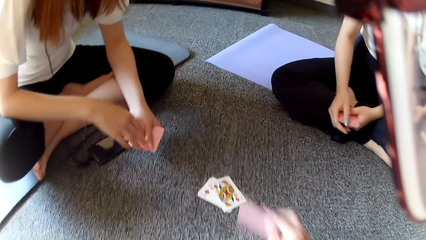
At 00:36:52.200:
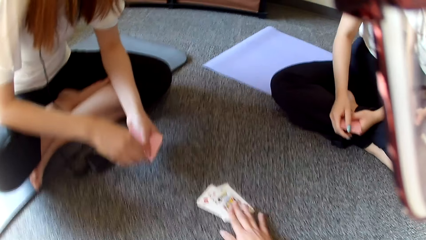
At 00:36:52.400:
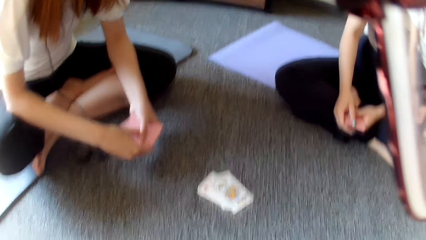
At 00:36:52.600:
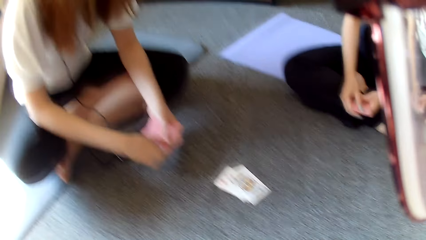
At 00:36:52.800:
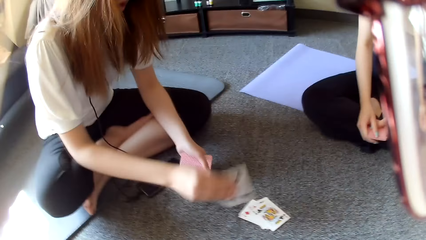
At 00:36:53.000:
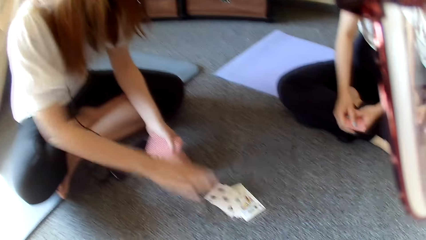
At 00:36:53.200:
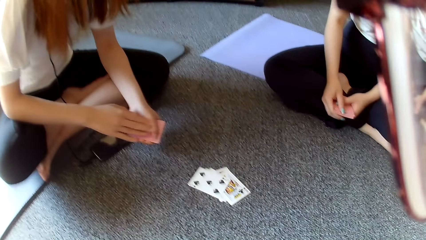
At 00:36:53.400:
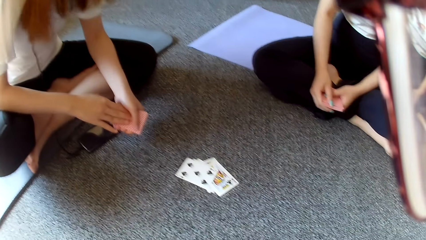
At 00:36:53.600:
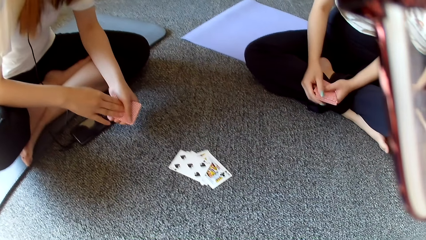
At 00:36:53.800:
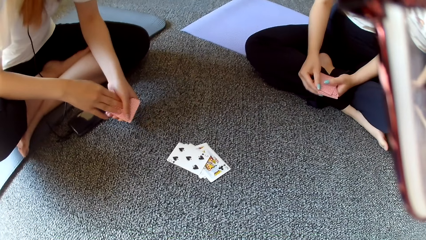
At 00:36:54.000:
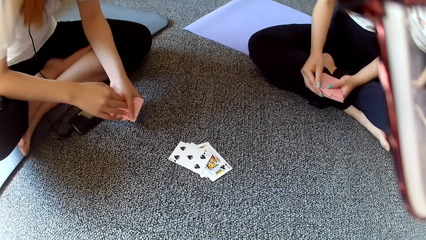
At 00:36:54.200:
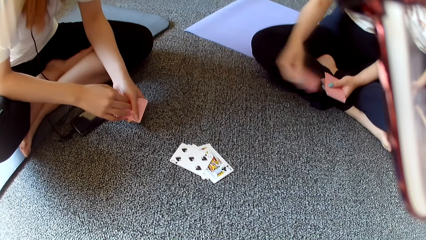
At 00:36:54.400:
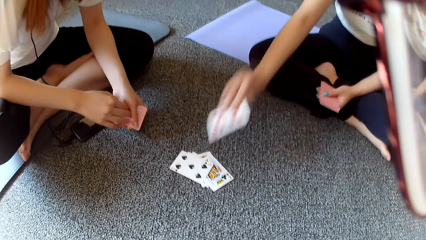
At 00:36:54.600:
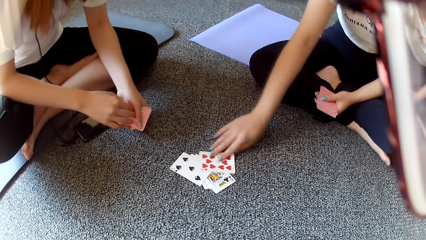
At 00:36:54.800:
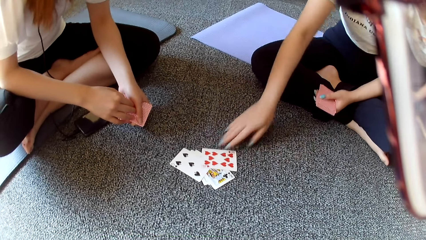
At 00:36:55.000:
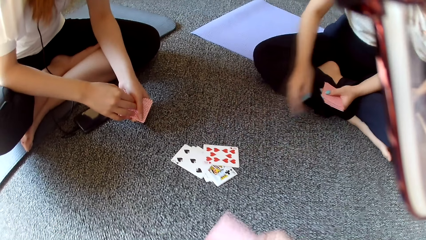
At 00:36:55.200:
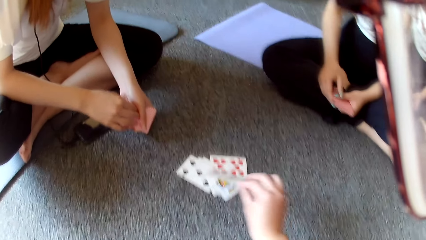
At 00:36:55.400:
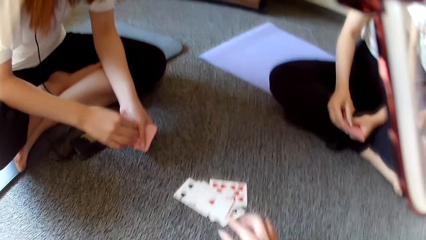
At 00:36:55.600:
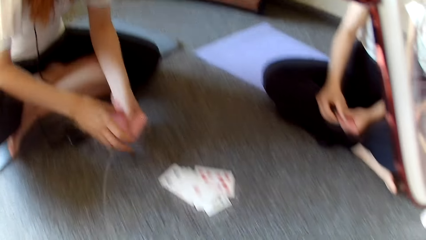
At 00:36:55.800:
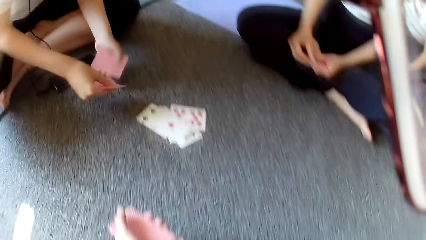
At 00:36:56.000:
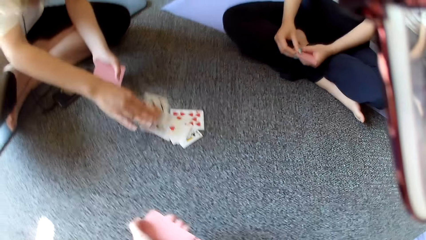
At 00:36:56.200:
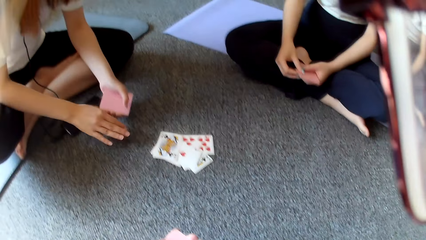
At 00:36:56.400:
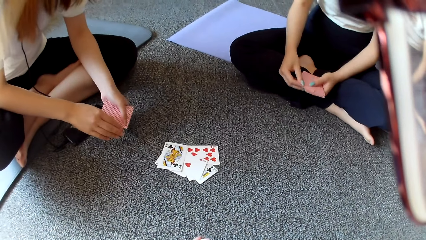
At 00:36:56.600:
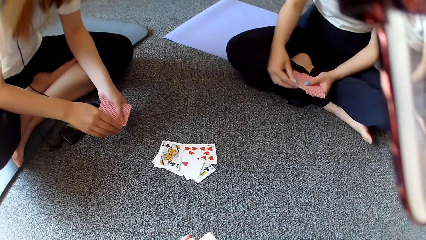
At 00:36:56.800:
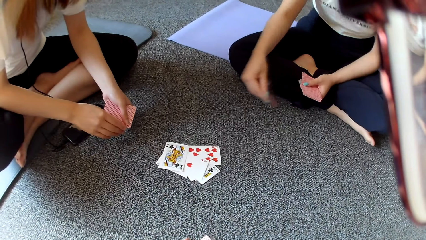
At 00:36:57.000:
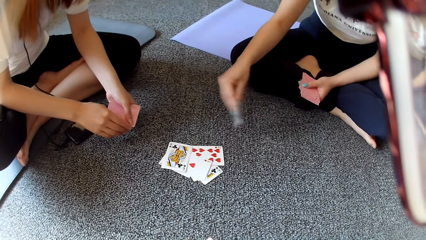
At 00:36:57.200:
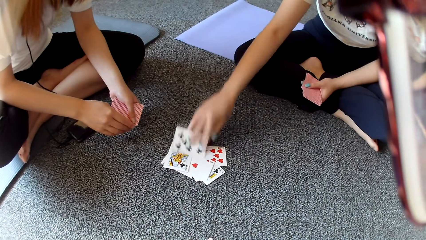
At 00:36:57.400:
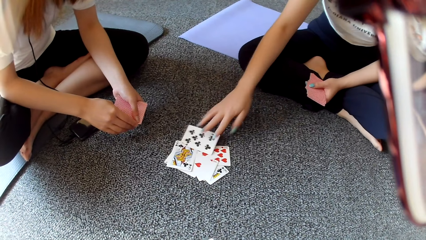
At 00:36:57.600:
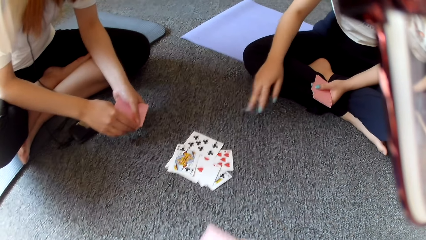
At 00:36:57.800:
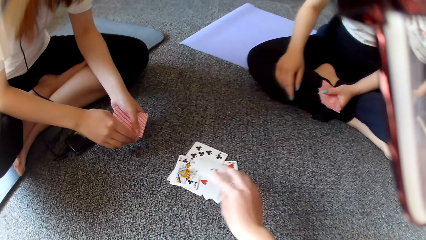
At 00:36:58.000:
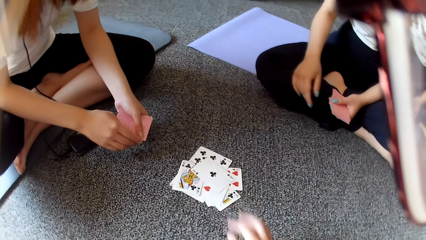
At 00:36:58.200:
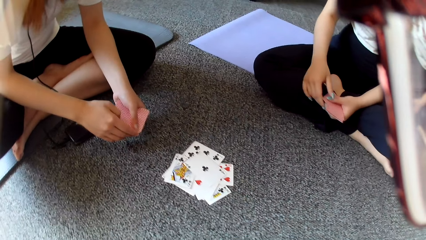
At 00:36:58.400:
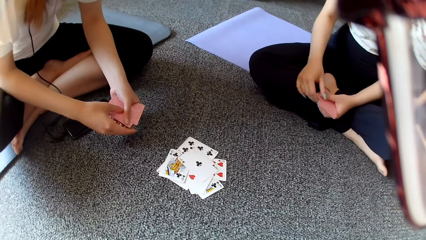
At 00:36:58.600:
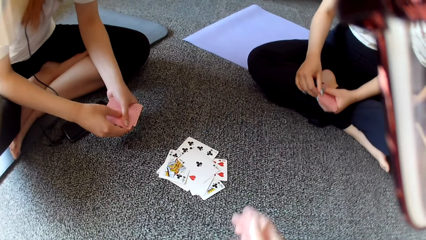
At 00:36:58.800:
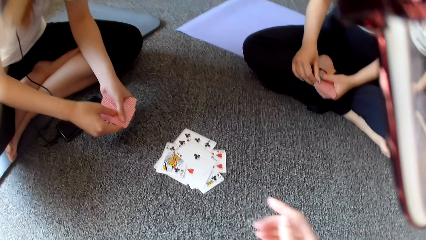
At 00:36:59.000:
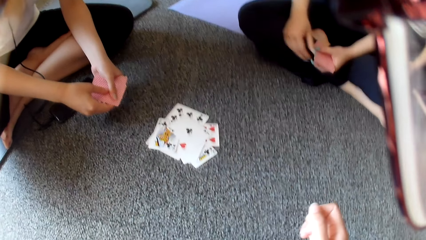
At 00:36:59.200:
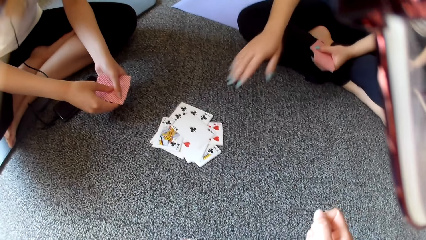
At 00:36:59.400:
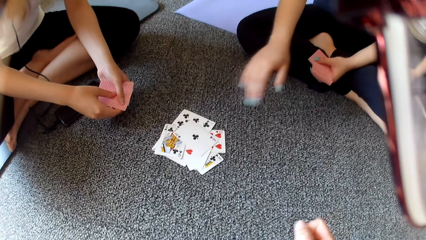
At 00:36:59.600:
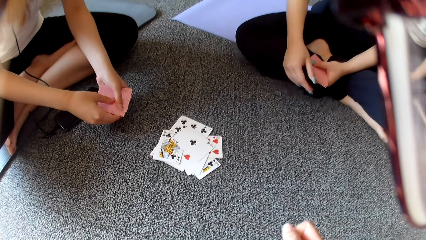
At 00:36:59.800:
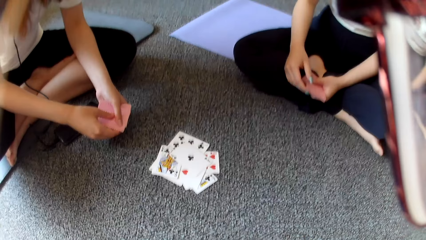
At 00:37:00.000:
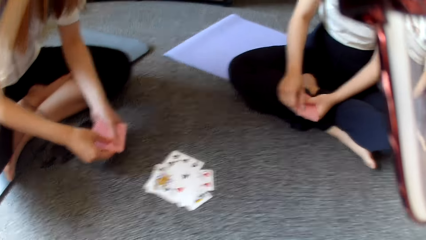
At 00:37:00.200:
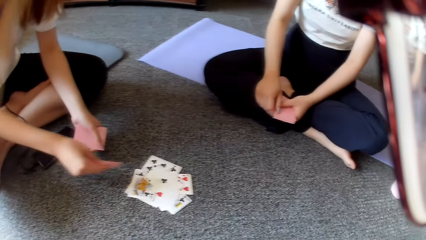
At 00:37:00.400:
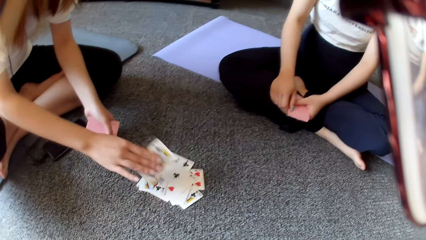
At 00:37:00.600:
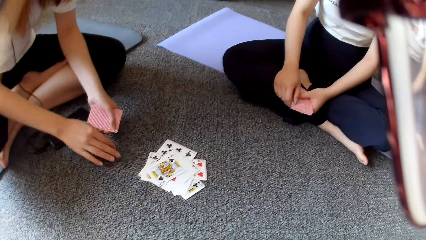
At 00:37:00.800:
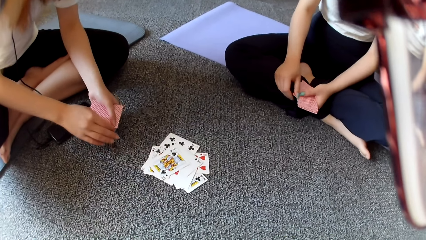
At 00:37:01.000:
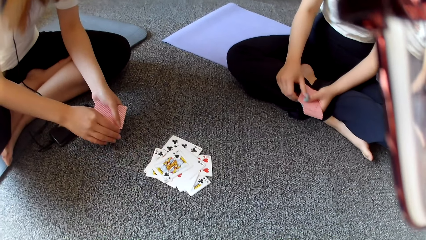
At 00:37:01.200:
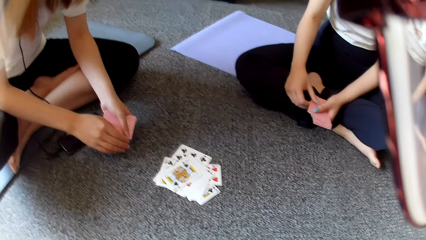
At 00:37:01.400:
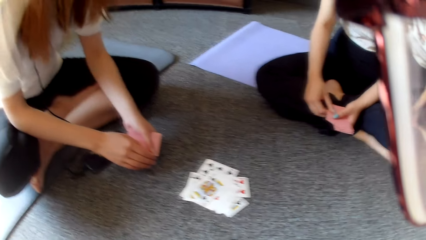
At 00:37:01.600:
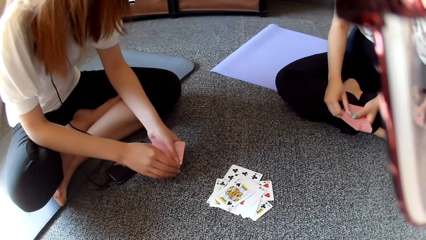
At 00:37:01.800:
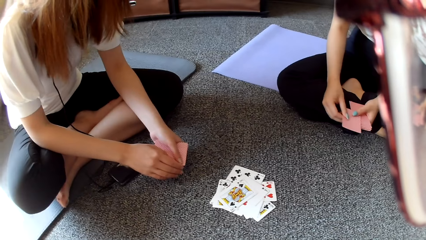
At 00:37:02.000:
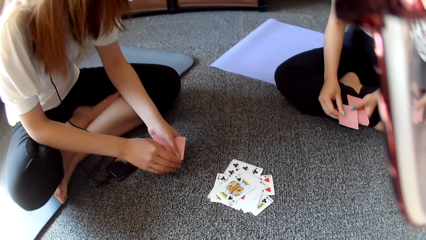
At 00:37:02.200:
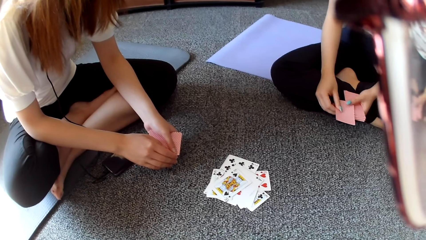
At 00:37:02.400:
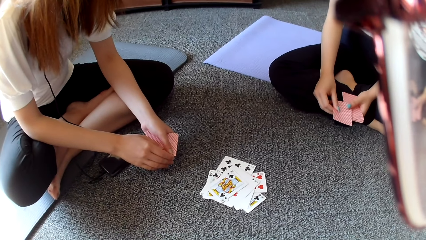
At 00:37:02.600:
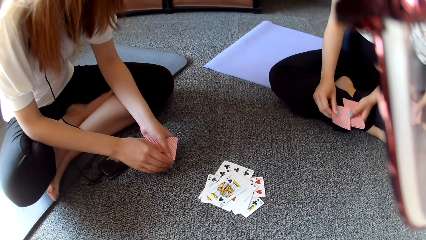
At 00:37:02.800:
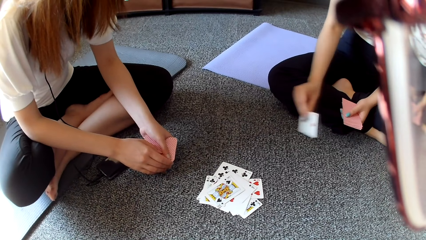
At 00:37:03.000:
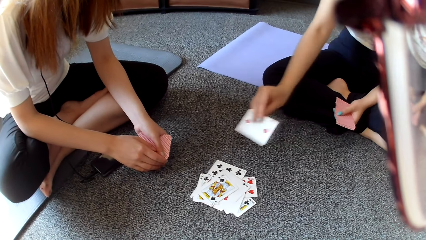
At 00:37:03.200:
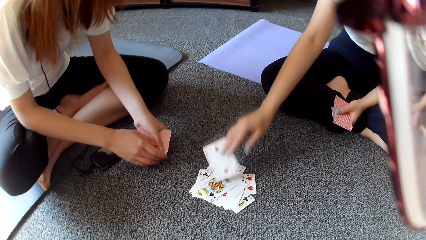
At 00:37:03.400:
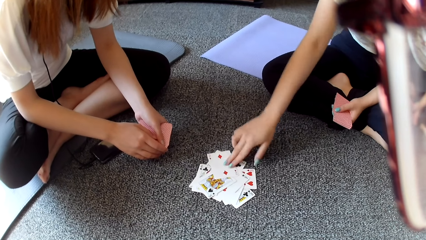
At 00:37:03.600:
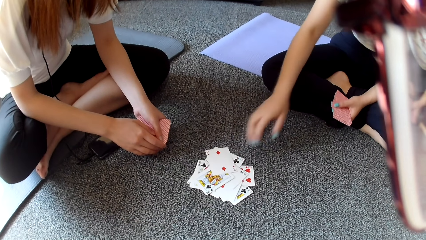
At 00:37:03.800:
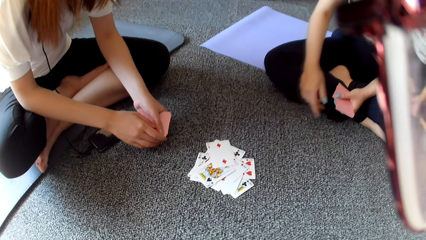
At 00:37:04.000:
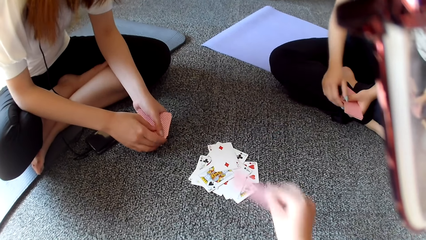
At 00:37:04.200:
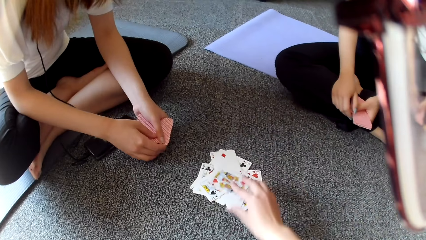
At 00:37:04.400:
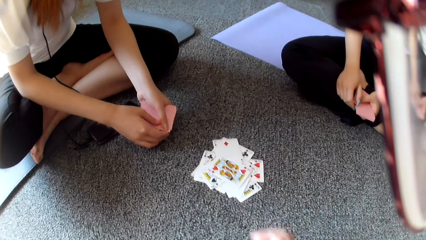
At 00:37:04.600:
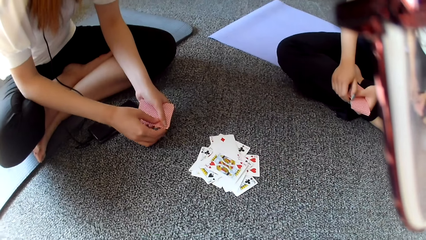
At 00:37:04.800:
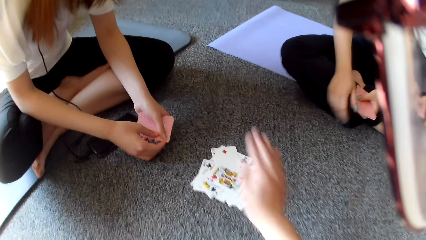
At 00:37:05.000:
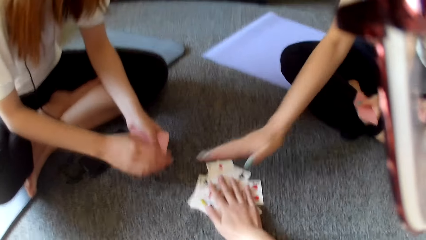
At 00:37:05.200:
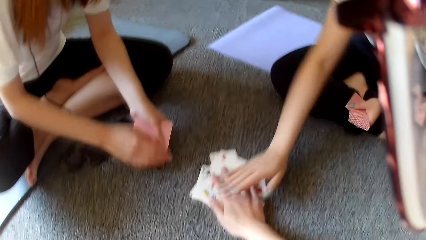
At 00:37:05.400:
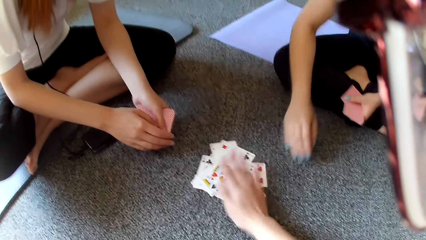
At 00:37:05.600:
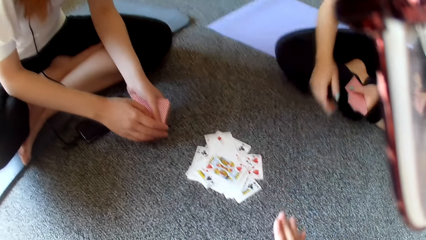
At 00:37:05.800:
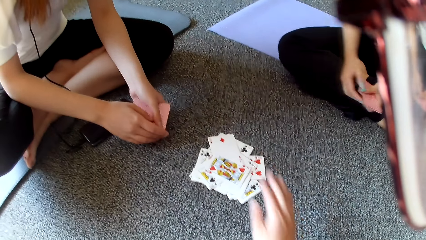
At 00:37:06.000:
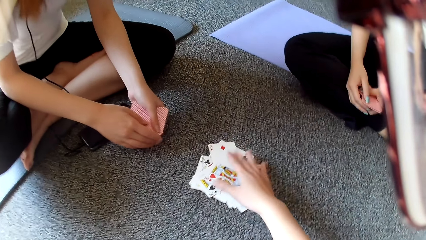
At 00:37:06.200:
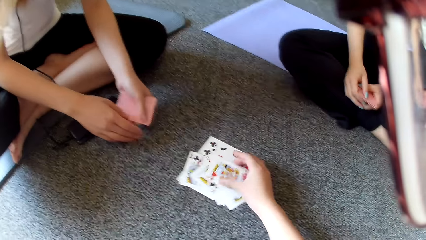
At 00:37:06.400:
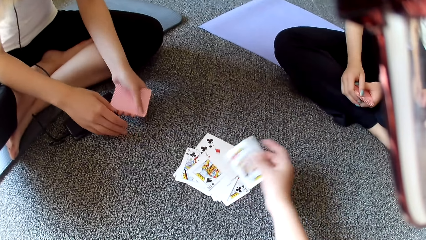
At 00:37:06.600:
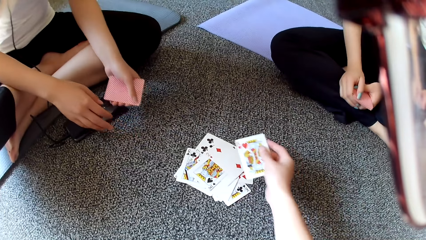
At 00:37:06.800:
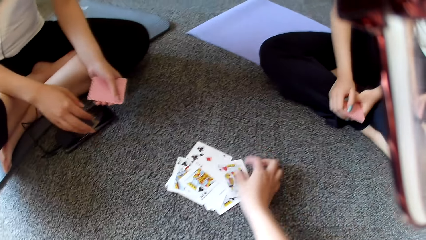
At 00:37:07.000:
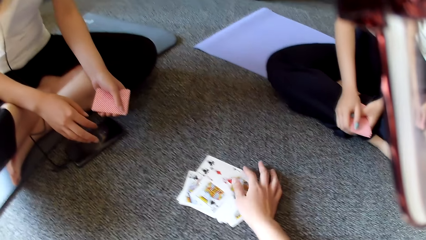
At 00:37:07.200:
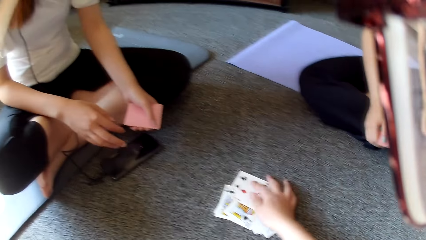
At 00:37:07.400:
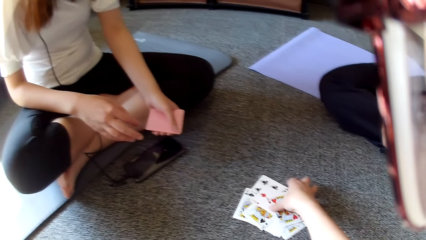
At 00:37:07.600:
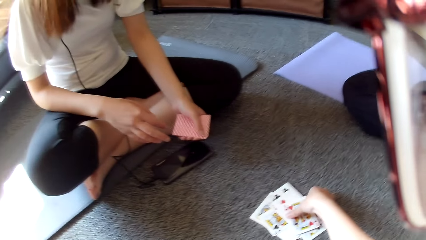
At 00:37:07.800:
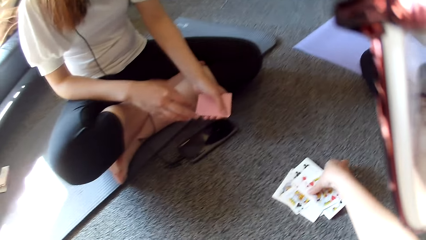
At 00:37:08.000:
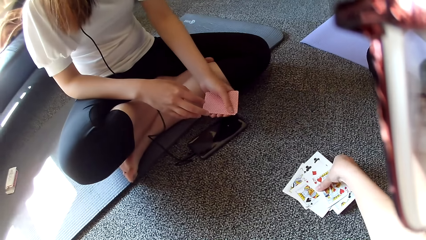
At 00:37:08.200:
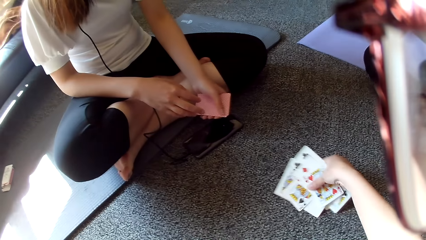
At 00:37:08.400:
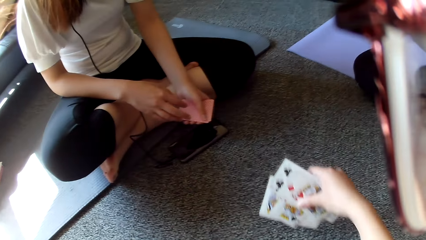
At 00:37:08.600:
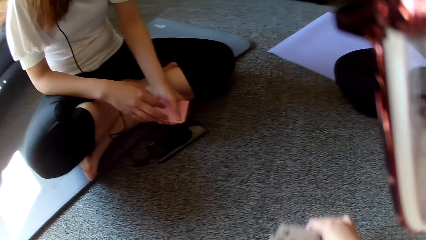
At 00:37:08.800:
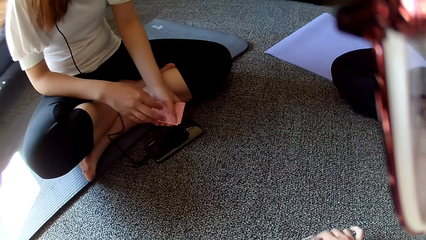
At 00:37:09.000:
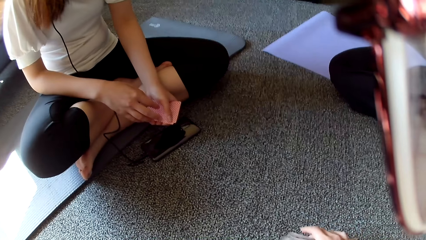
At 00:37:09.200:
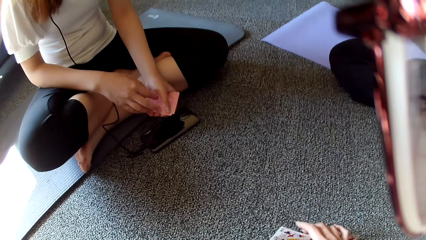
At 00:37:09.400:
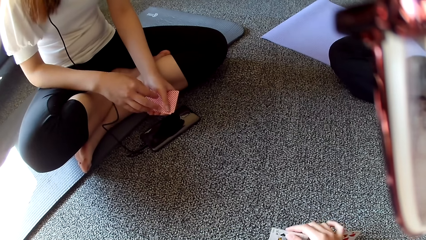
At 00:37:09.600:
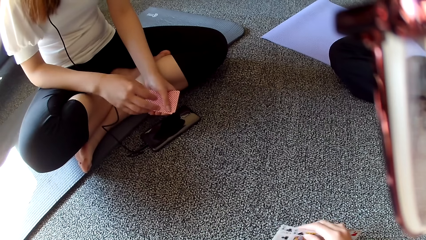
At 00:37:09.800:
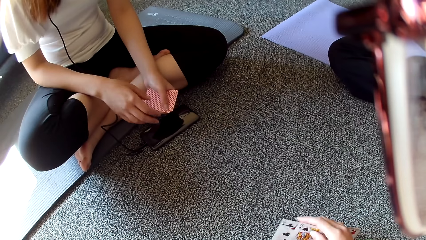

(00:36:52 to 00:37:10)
The camera wearer places a card on the floor and plays poker. A woman plays poker and places a card on the floor. Another woman plays poker and places a card on the floor. The camera wearer plays poker and places a card on the floor. The first woman plays poker and places a card on the floor. The other woman places a card on the floor and plays poker. The camera wearer plays poker and places a card on the floor. The other woman moves the hand. The first woman plays poker and places a card on the floor. The camera wearer looks around. The other woman plays poker and places a card on the floor. The camera wearer plays poker and places a card on the floor. The other woman holds the cards. The camera wearer taps on the cards. The other woman stretches the hand. The camera wearer picks up the cards.
